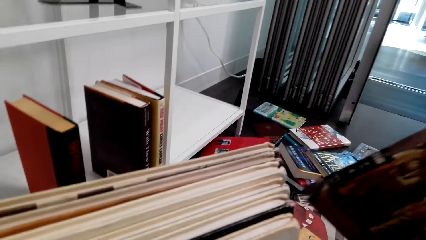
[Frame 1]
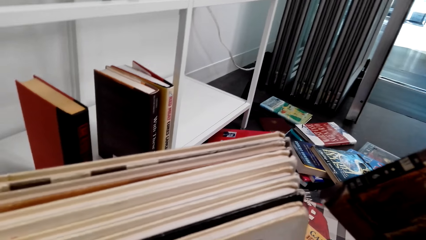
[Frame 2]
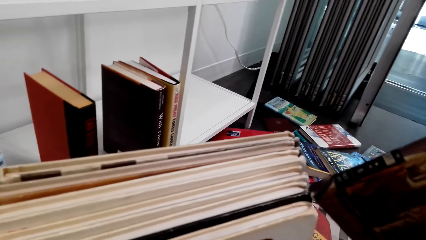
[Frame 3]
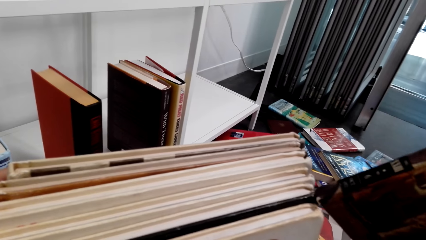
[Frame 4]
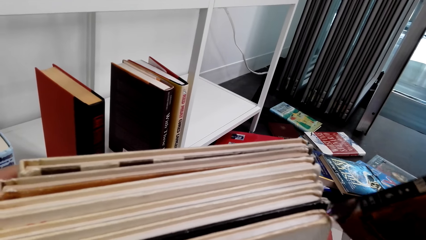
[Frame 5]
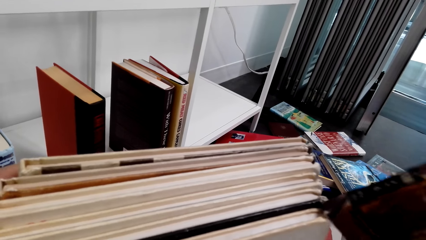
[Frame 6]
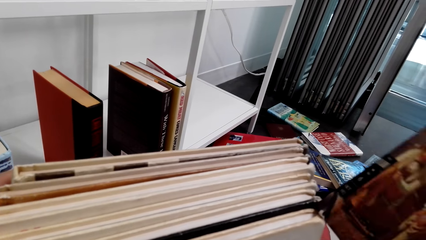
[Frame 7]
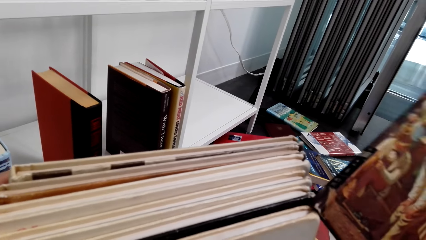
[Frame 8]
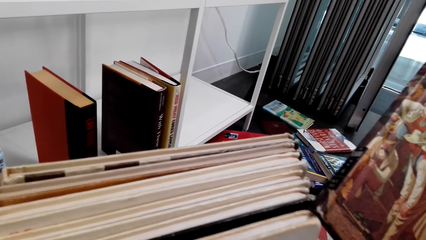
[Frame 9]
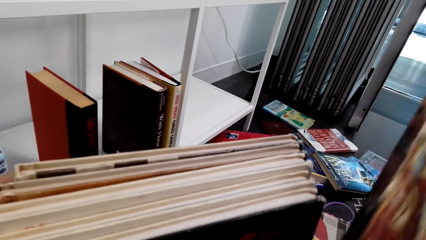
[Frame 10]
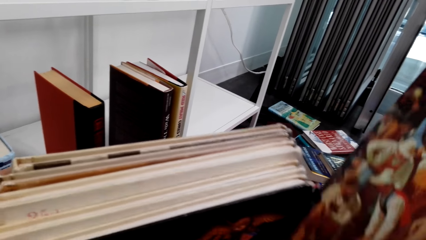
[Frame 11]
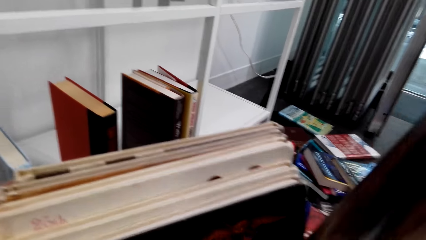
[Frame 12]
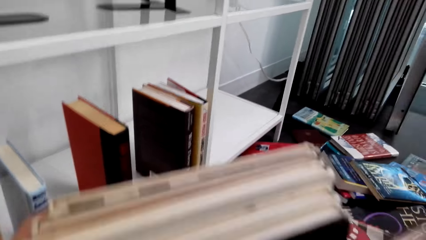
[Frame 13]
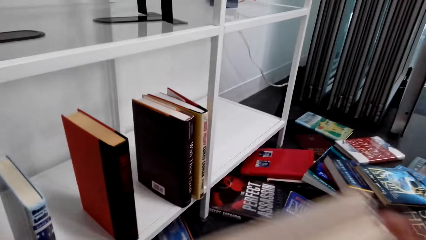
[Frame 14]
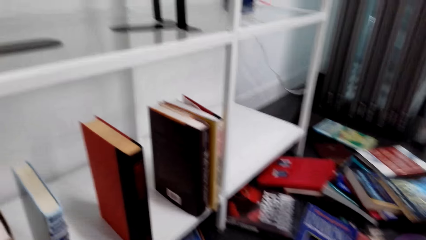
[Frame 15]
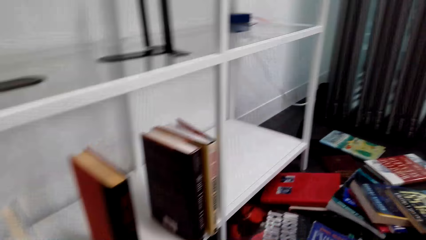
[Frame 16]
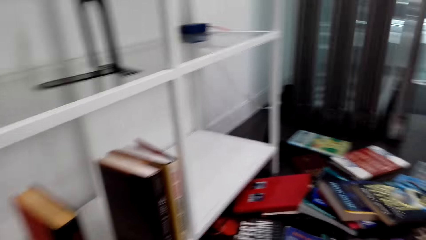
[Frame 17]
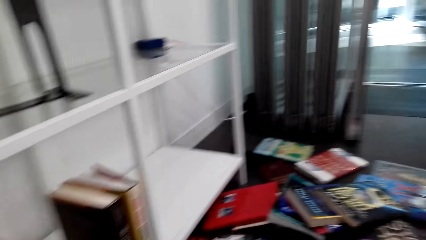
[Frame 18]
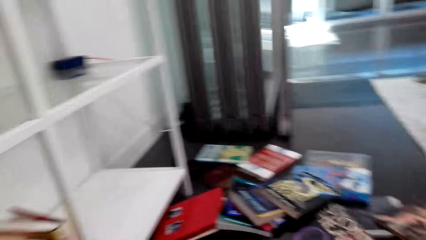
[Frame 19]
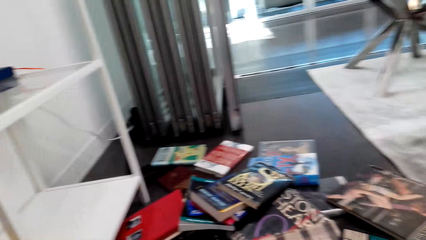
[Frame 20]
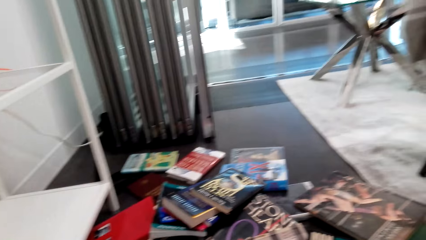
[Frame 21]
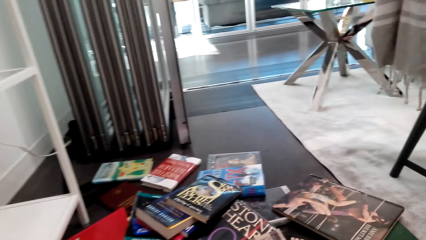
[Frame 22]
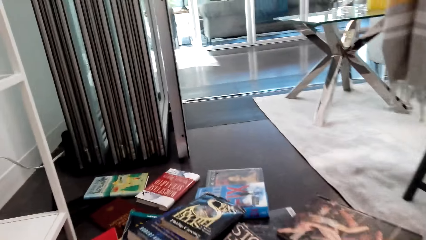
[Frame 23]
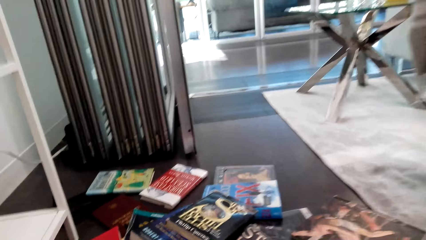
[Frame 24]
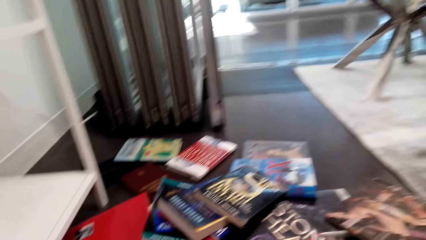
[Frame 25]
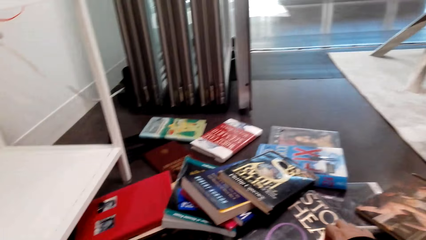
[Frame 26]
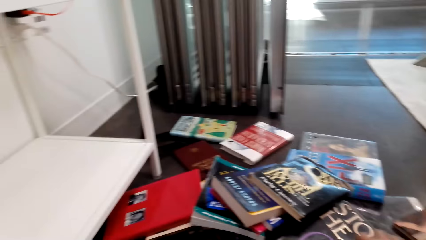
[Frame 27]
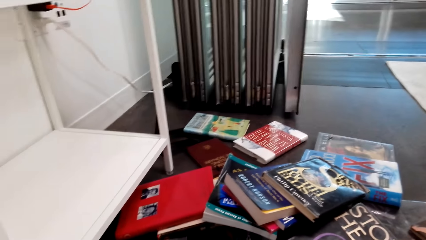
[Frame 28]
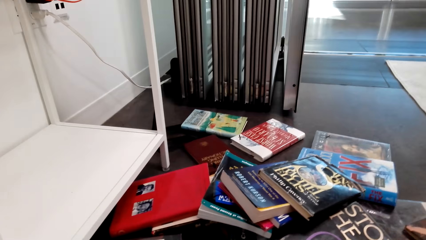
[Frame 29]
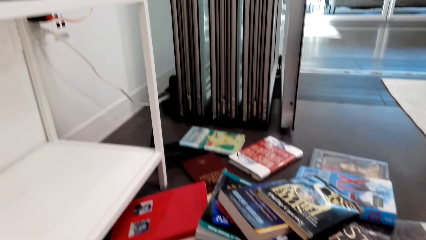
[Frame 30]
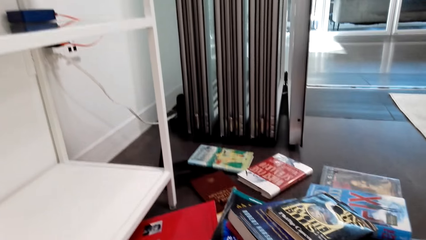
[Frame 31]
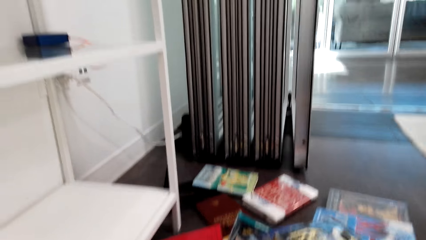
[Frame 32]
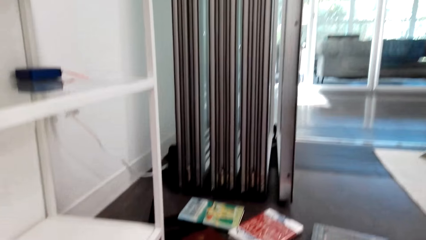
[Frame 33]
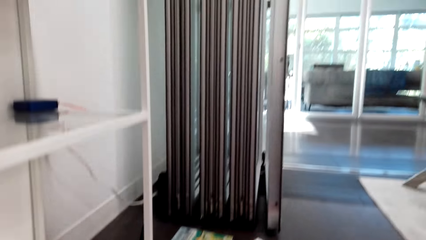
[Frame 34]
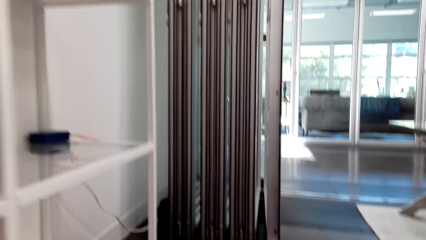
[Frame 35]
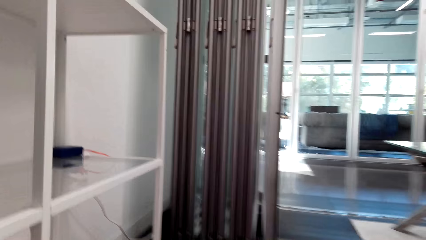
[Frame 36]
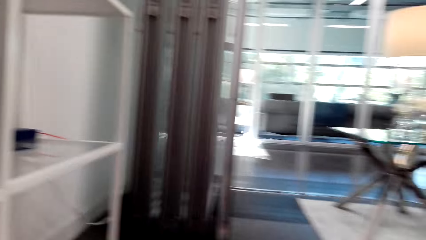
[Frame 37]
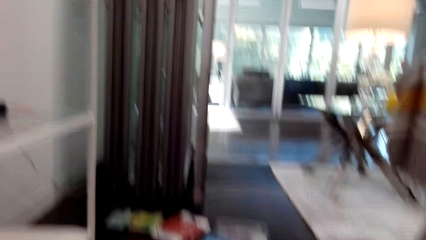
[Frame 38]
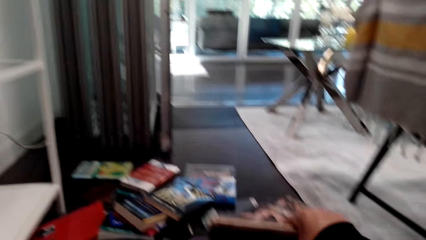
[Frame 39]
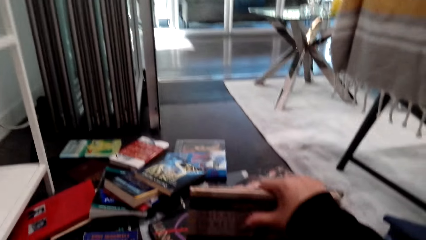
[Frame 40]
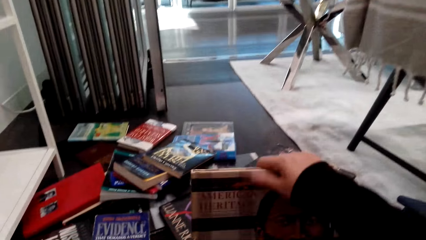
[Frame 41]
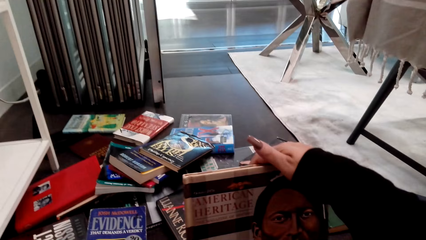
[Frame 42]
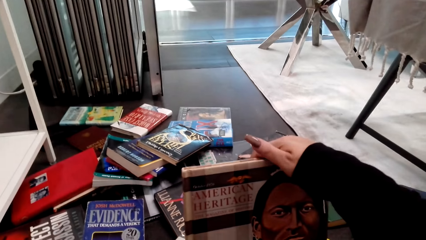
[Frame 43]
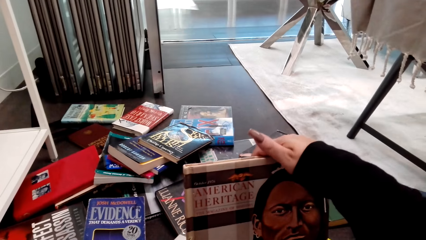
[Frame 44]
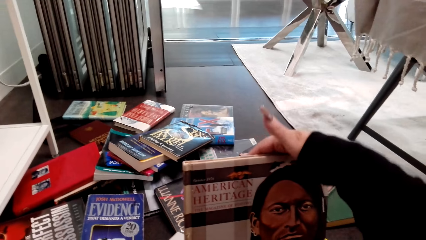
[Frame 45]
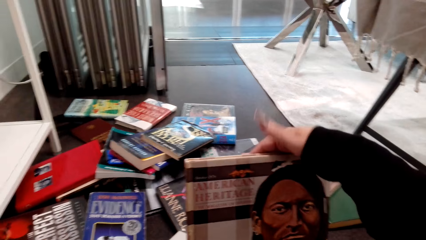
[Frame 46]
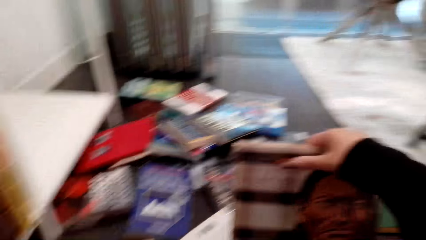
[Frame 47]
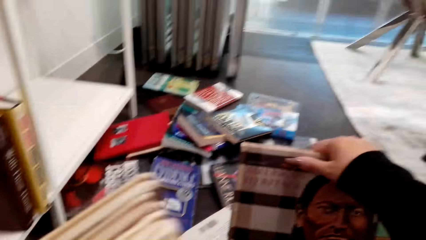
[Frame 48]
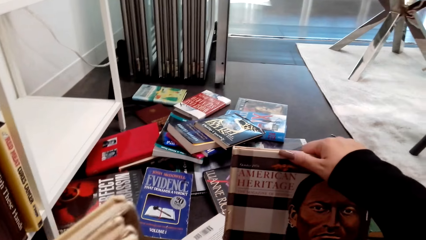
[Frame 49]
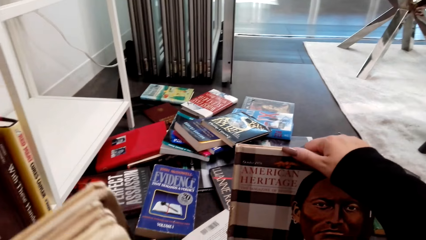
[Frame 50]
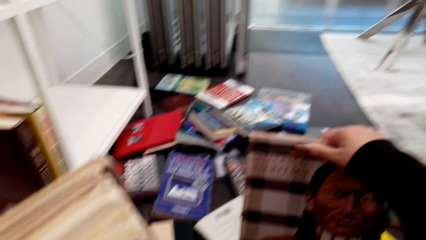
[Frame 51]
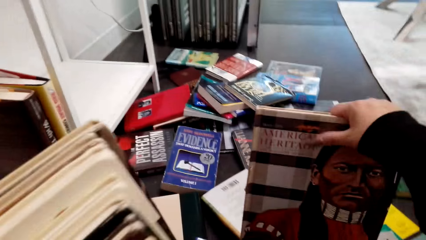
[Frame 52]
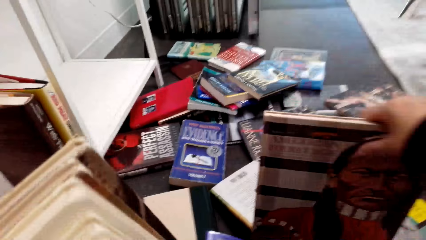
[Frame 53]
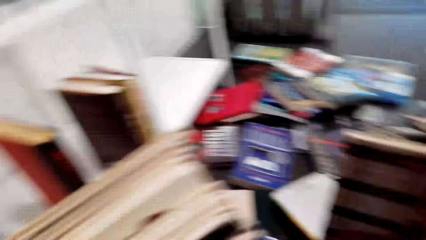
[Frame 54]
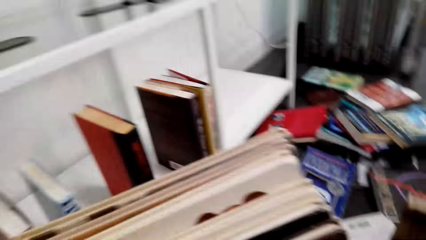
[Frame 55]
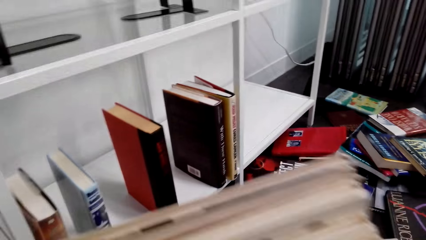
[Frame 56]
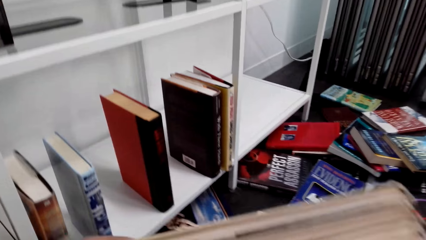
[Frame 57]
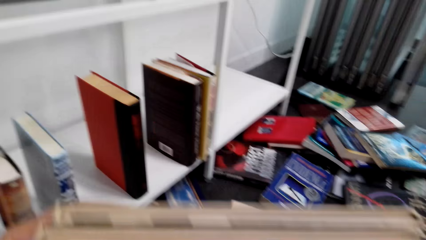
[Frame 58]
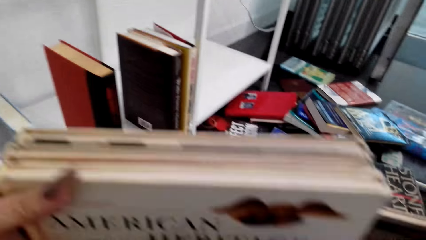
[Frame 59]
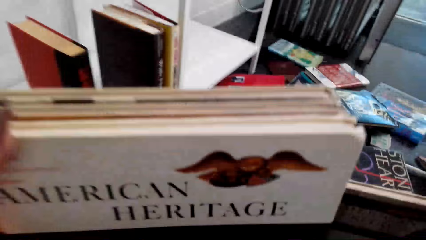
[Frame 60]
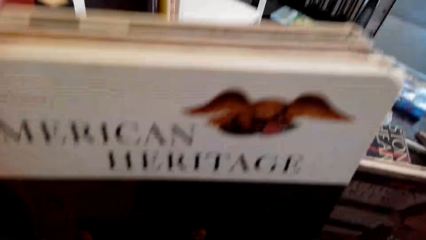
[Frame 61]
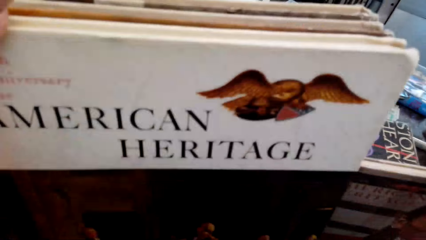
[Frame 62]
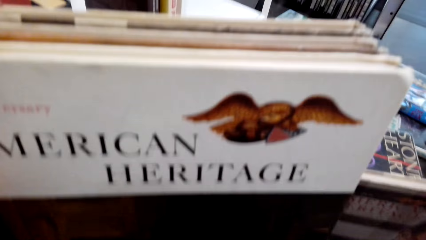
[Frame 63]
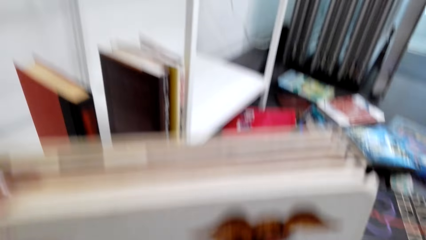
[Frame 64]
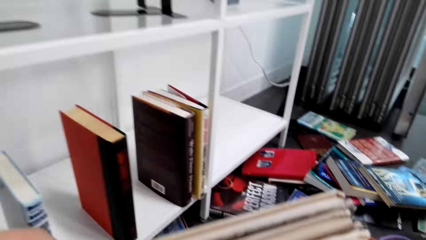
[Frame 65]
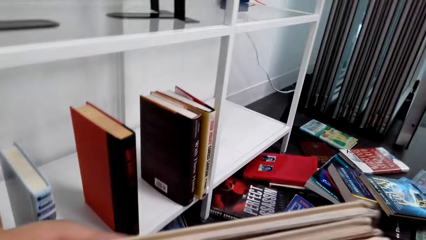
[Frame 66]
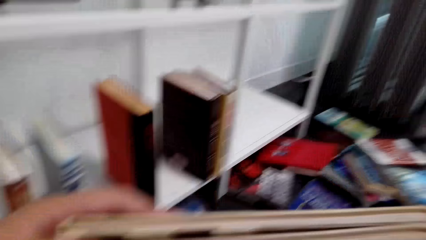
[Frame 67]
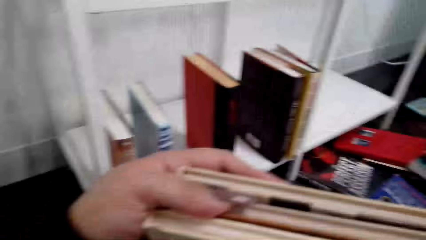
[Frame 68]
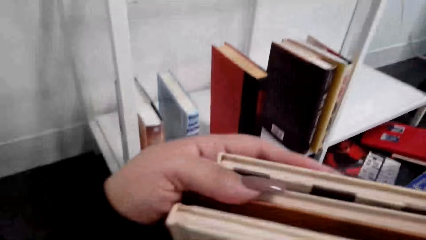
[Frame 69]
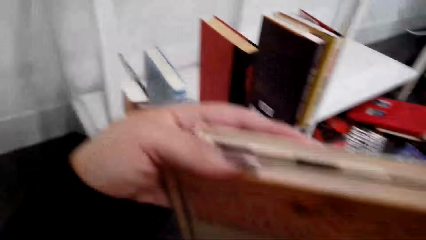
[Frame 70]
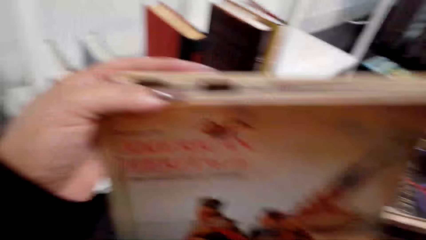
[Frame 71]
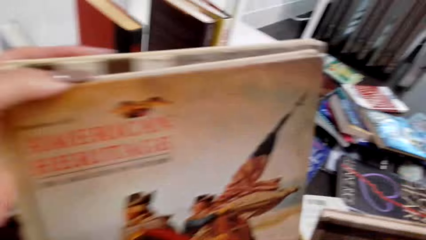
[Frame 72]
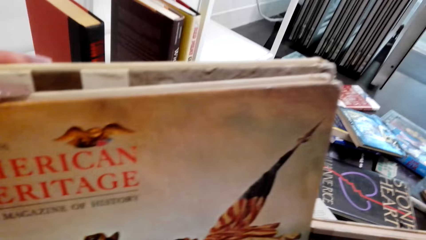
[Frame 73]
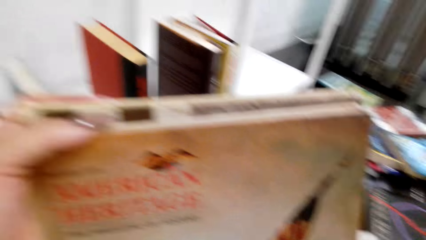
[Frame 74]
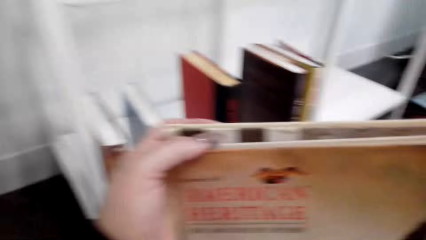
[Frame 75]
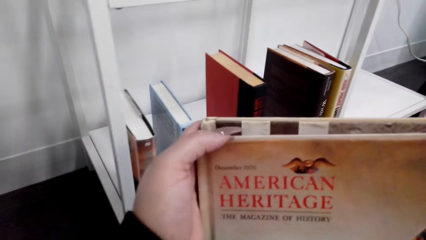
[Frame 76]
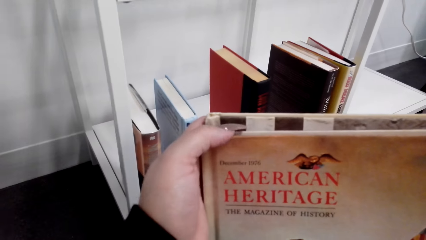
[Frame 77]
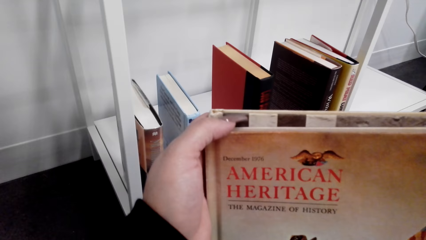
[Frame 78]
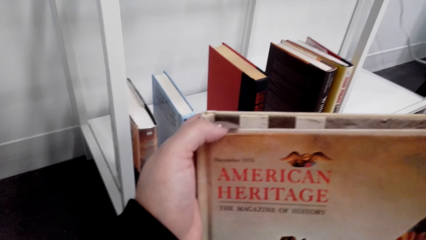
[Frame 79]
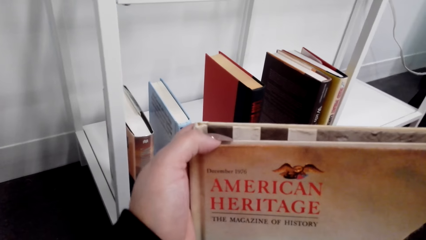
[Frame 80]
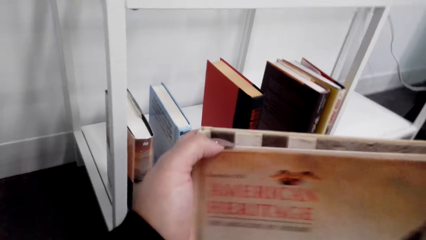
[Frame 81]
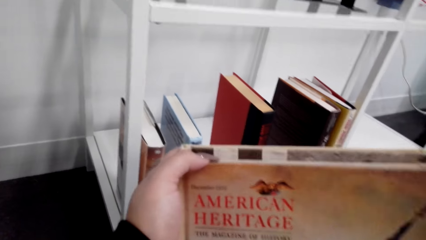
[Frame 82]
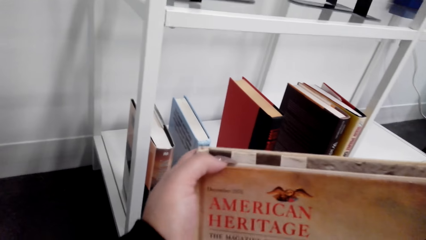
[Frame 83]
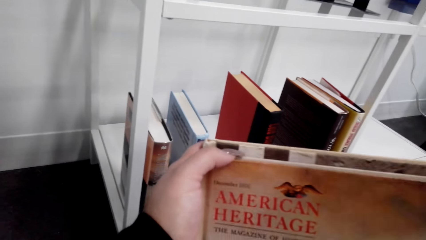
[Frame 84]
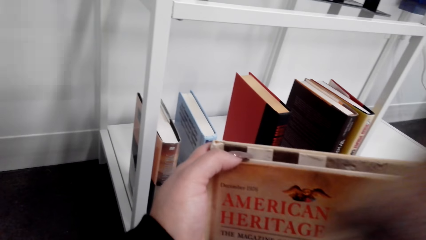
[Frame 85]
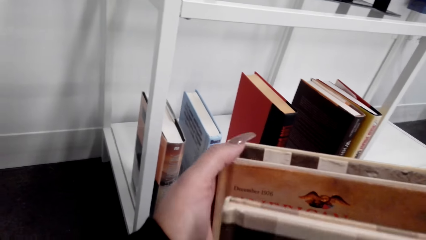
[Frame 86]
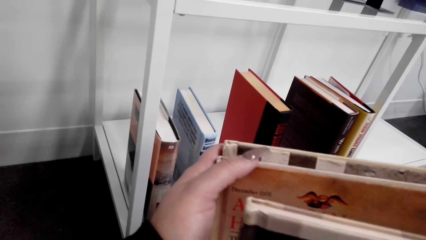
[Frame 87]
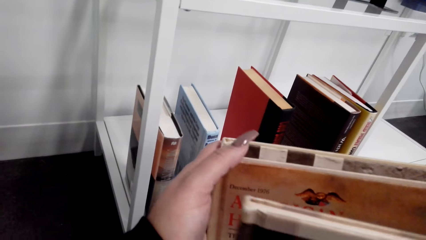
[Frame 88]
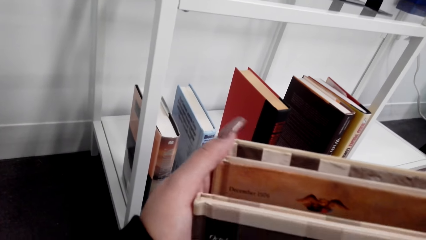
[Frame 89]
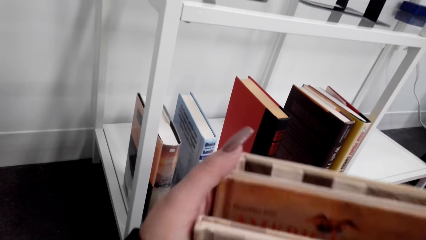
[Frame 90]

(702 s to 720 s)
The camera wearer puts the book between the books. They look at the books on the table. They hold the book. They read the book. They hold the books. They look at the books.
